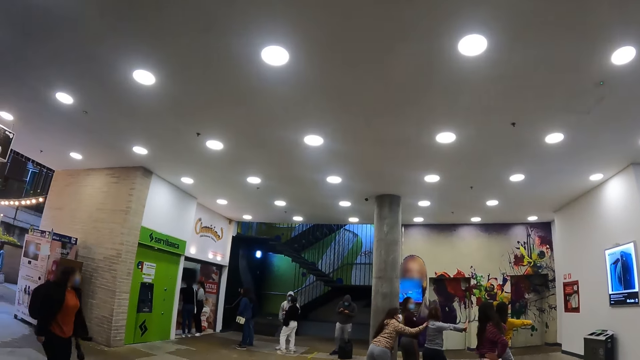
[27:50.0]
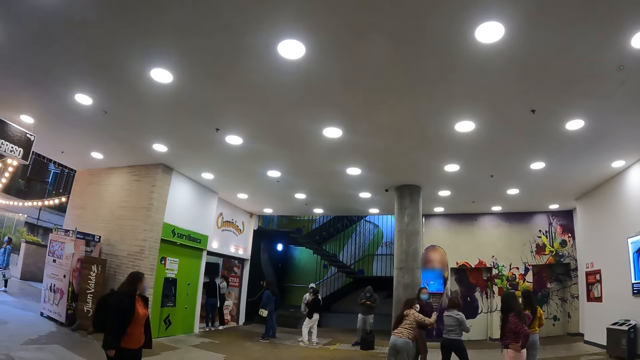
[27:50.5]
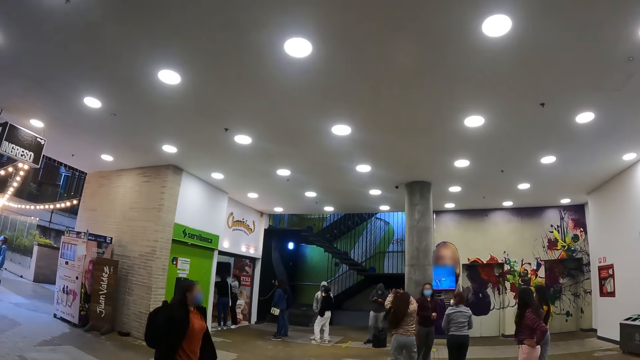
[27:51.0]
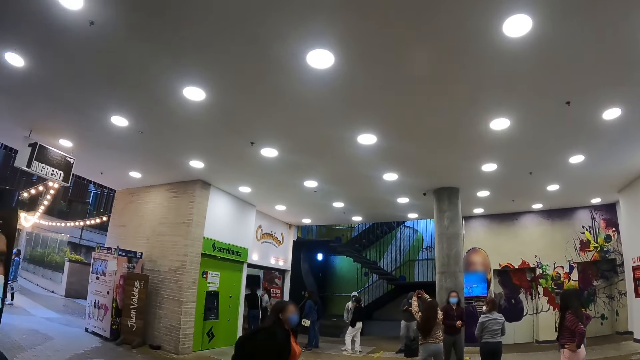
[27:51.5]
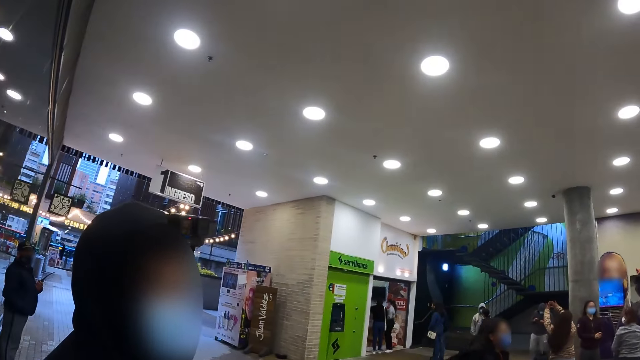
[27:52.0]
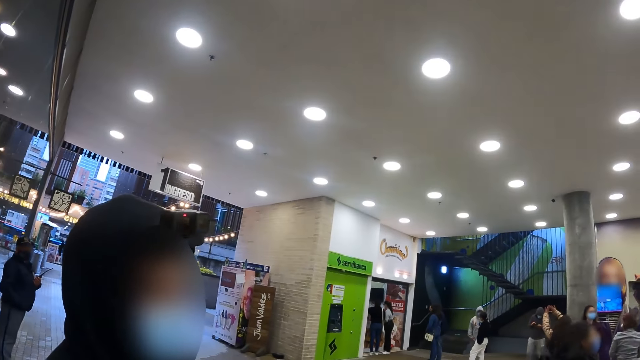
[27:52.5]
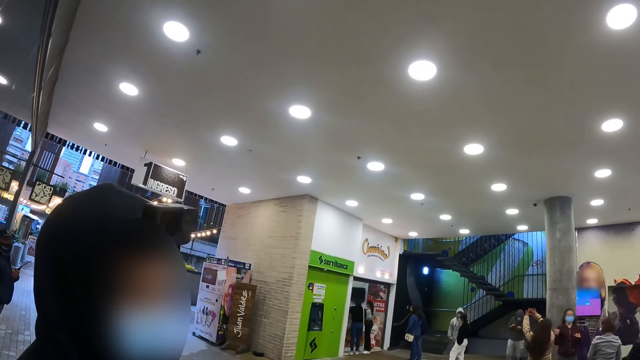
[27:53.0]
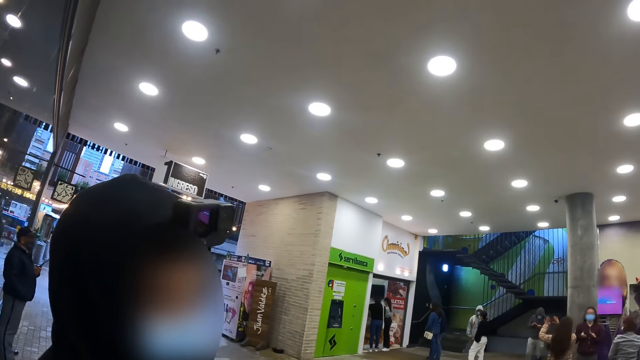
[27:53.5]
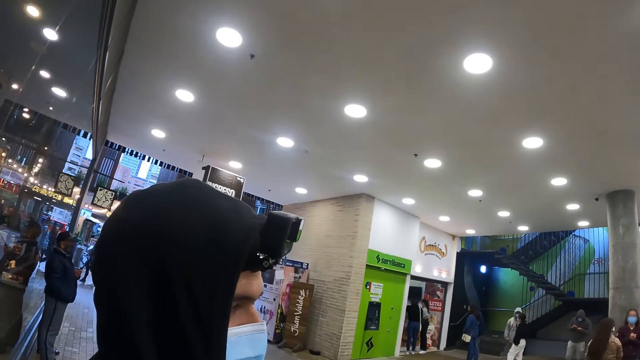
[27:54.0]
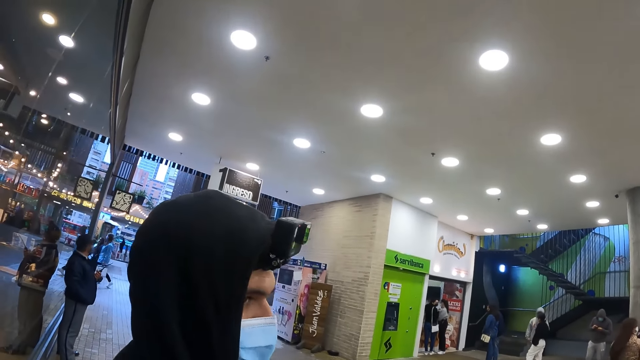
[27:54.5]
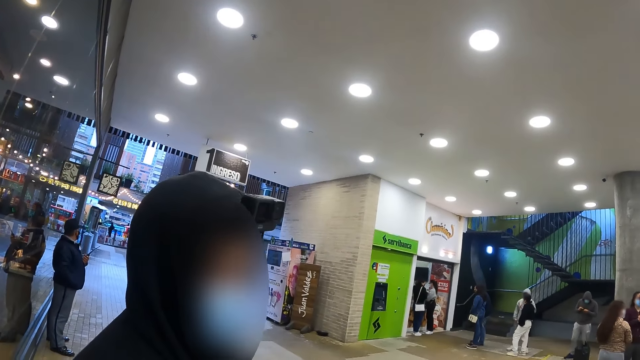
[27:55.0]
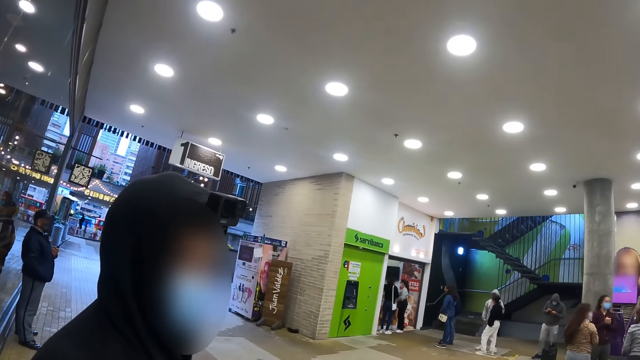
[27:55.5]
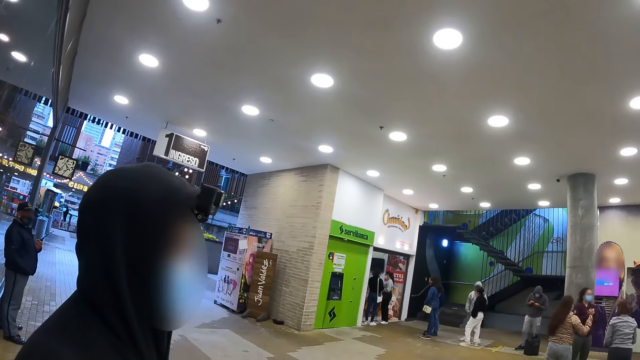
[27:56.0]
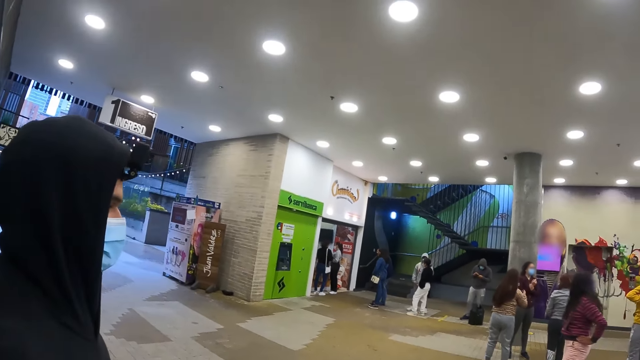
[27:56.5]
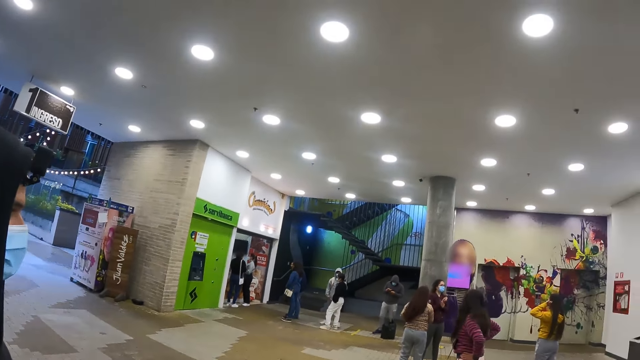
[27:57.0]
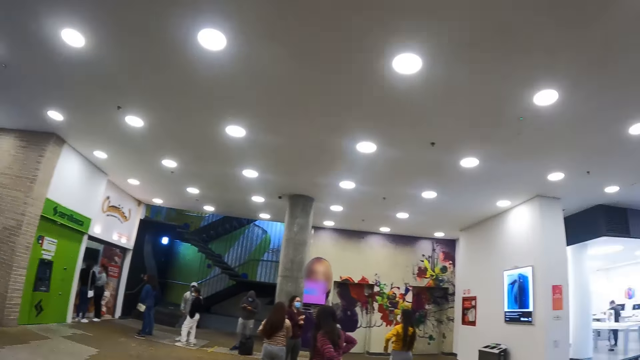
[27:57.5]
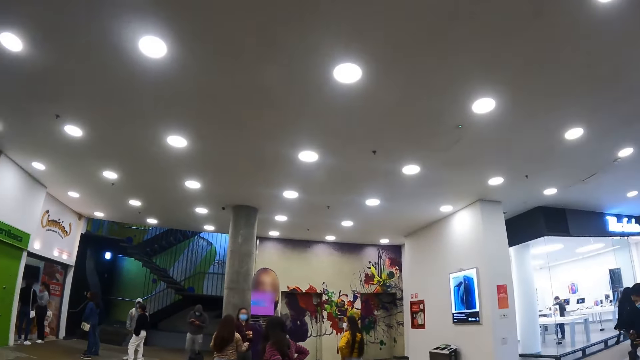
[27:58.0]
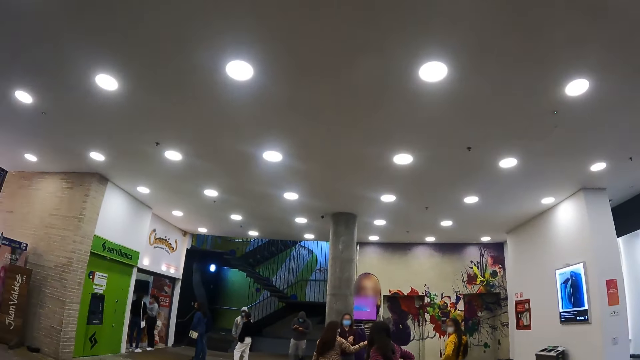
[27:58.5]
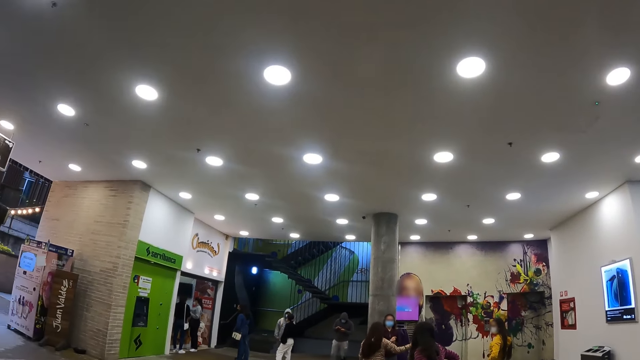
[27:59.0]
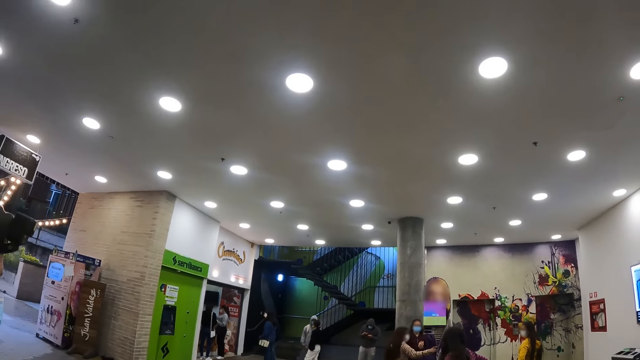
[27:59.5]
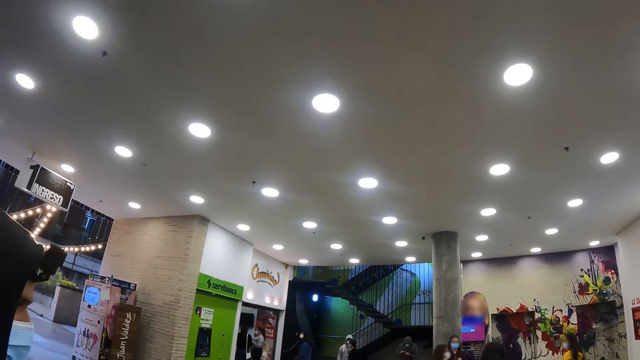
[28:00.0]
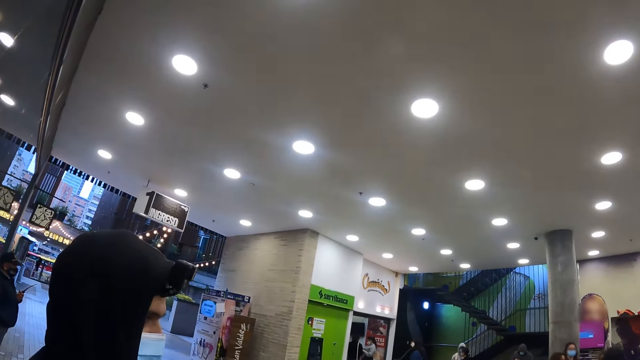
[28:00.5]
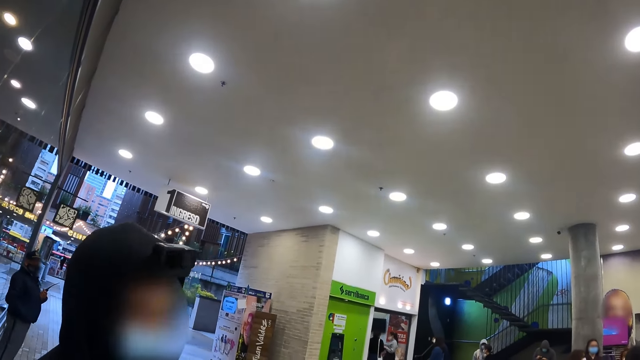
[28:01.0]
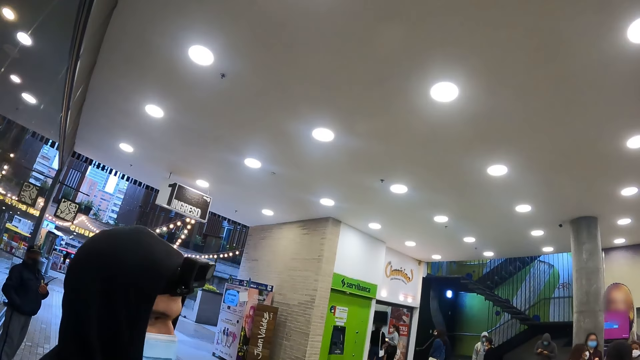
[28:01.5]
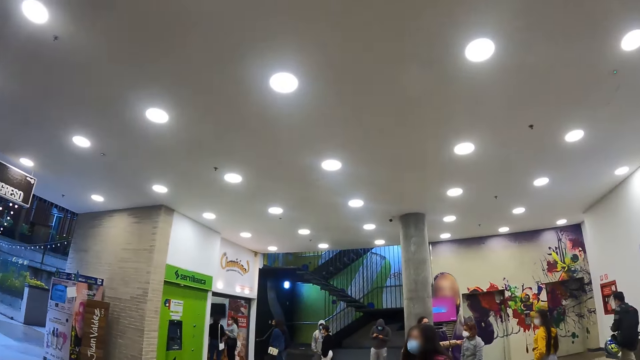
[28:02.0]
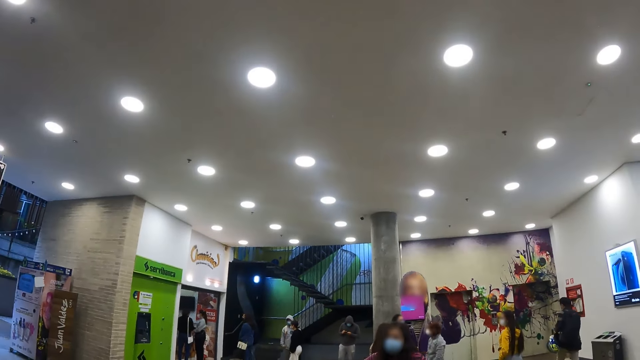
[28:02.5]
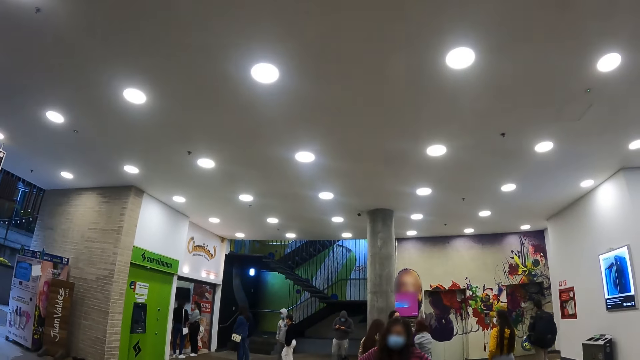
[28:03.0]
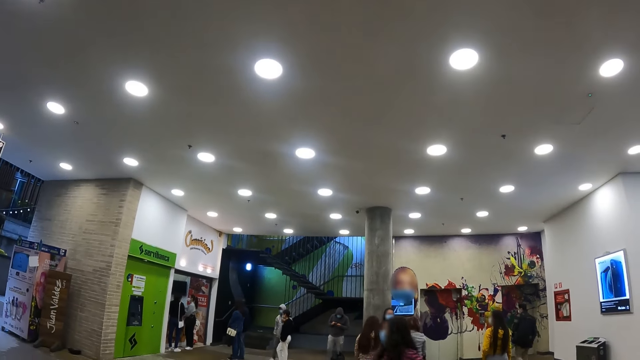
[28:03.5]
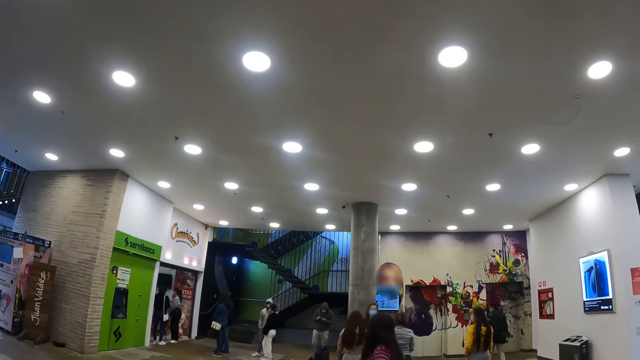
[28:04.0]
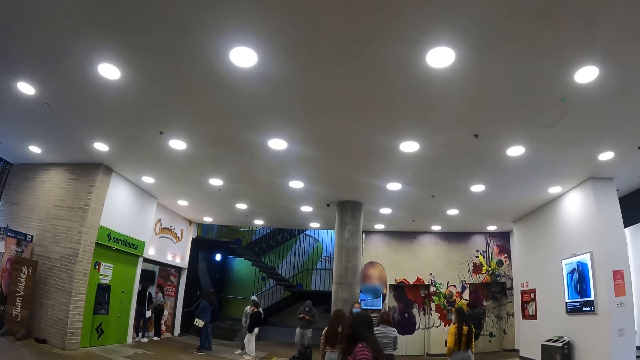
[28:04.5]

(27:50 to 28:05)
The camera wearer looks at the persons. They look around. They look at another person. A man looks around. The camera wearer looks around a building. A woman gestures. The camera wearer looks at the persons. They look at the other person. They look at the persons.

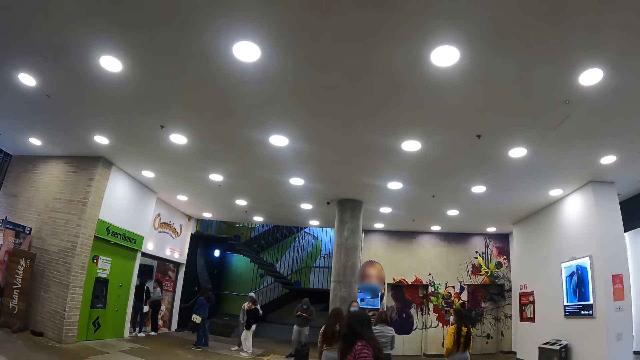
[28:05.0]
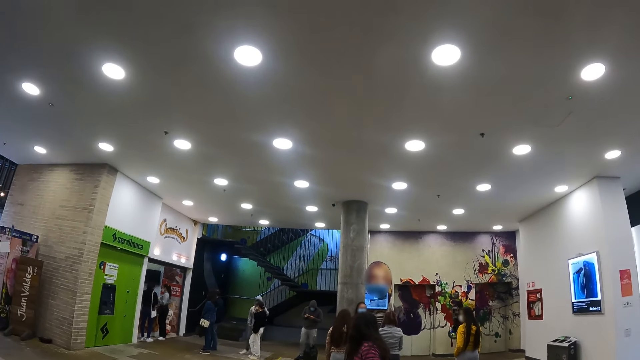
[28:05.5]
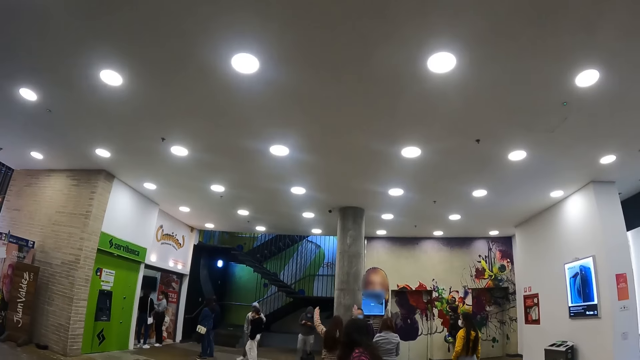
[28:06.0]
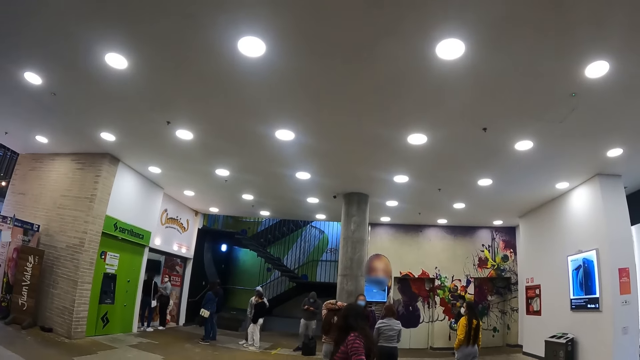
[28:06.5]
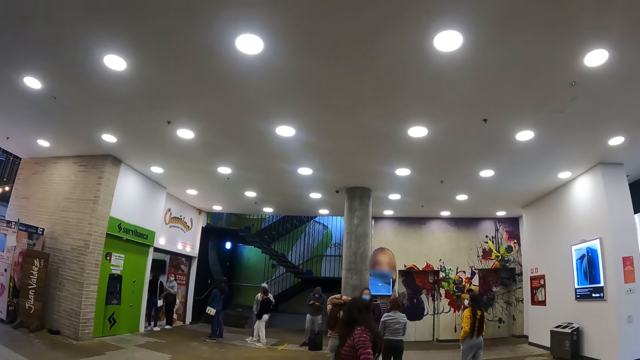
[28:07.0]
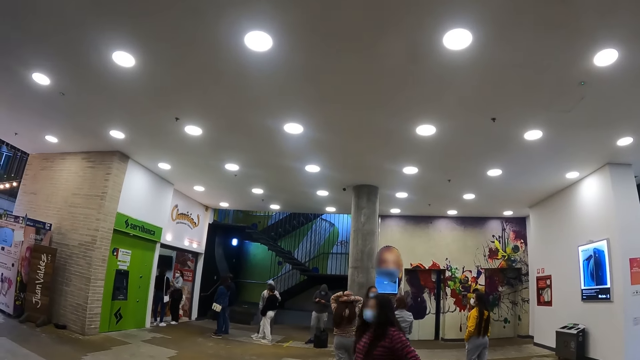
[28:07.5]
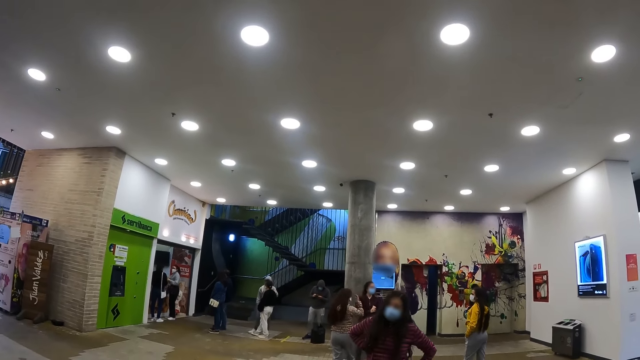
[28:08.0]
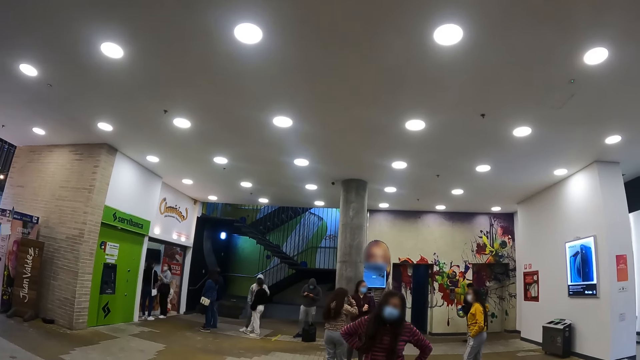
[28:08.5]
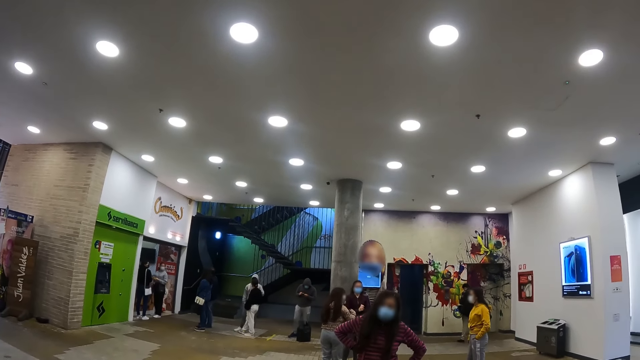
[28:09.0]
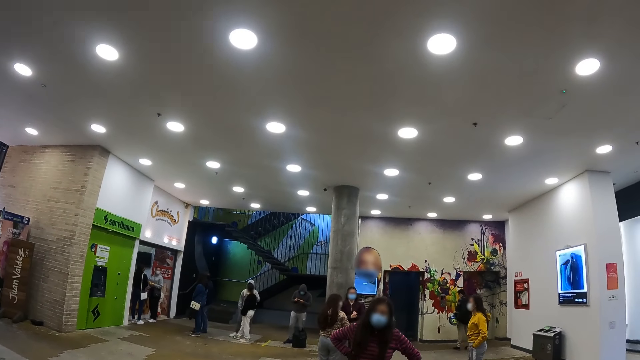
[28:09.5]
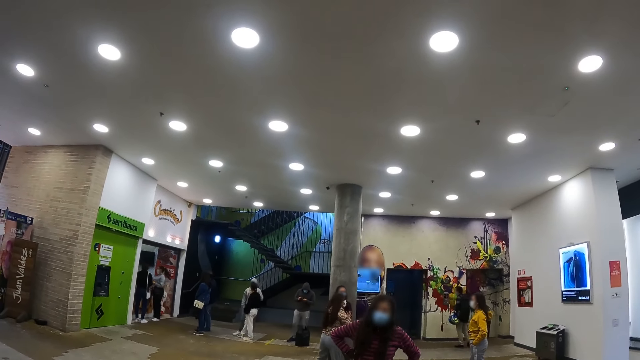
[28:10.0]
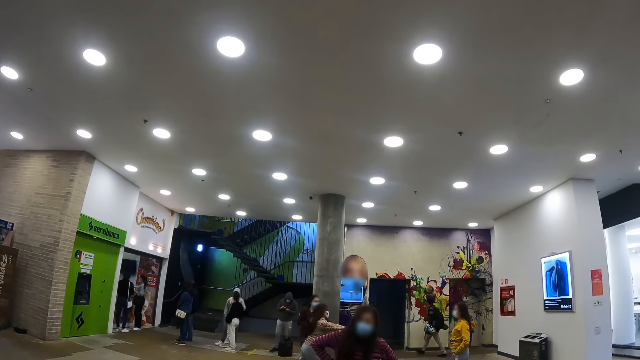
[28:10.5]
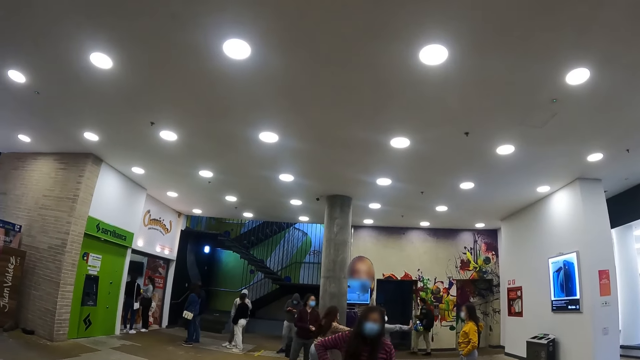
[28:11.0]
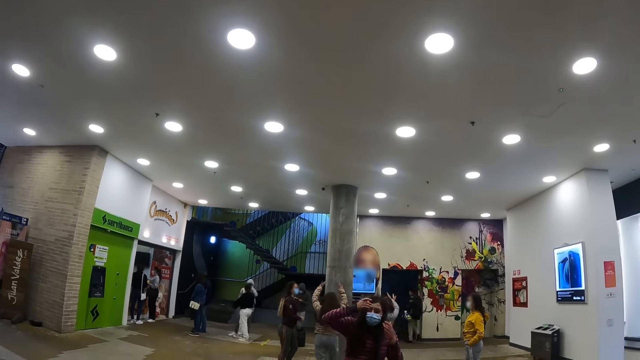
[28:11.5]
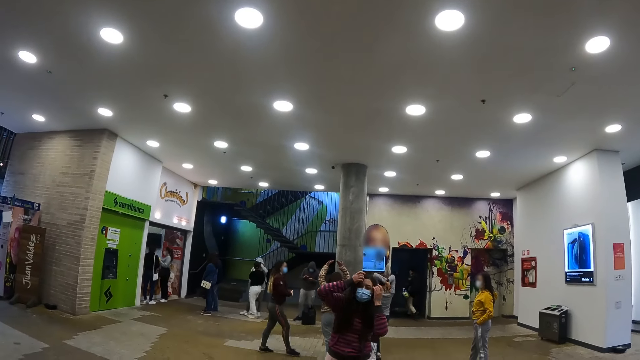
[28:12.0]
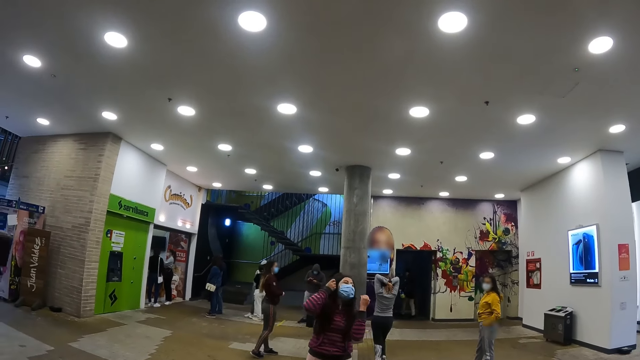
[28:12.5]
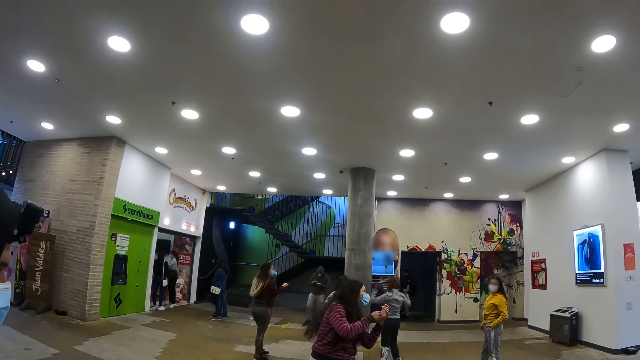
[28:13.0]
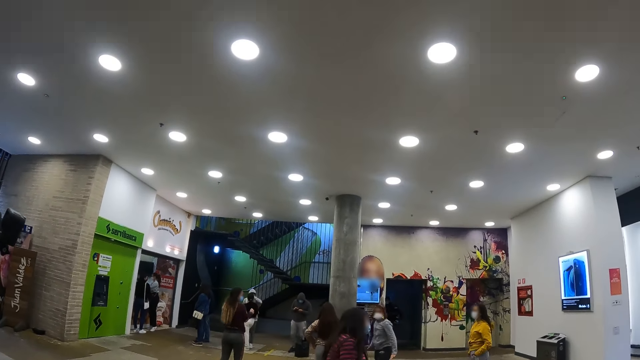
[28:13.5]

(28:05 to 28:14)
A woman places hands on her head. Another woman looks at the camera wearer and looks behind. The woman touches her hair.
